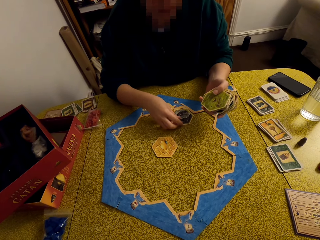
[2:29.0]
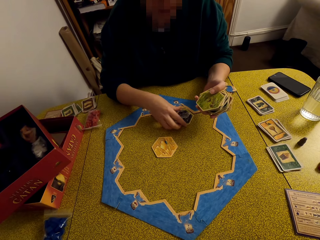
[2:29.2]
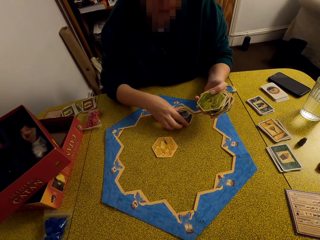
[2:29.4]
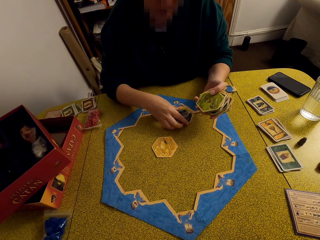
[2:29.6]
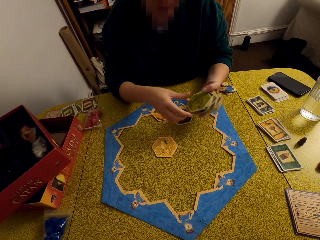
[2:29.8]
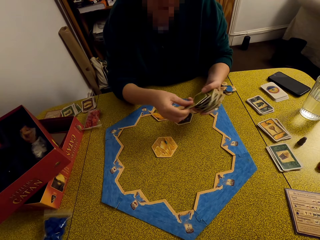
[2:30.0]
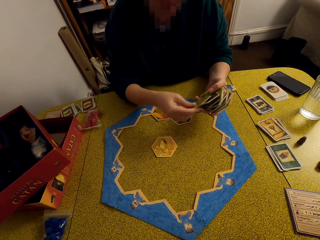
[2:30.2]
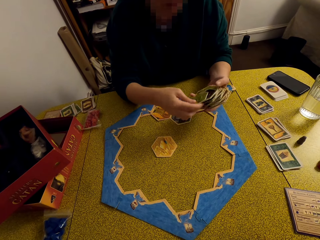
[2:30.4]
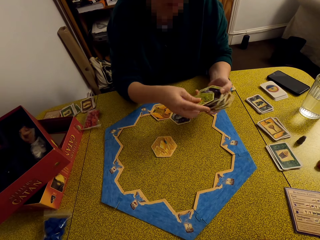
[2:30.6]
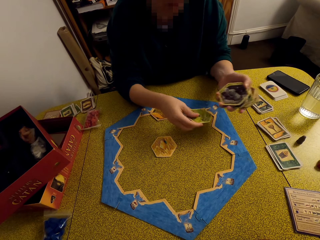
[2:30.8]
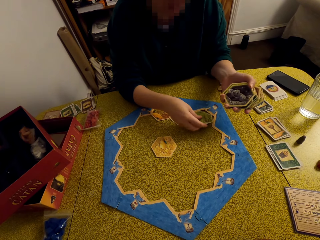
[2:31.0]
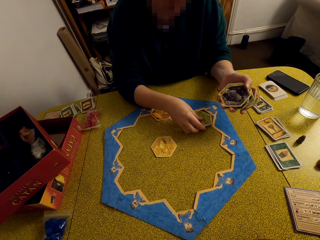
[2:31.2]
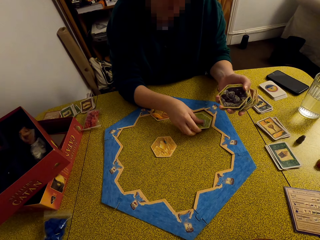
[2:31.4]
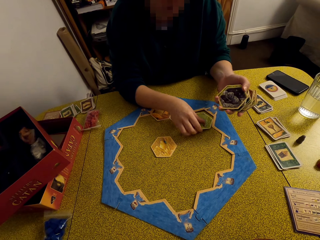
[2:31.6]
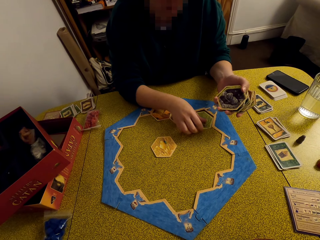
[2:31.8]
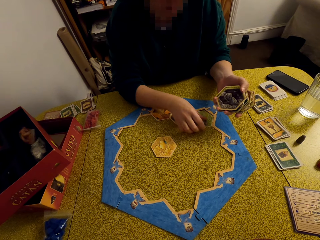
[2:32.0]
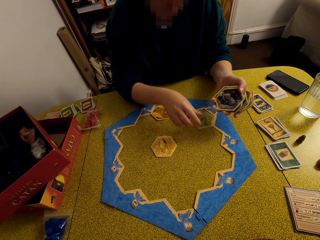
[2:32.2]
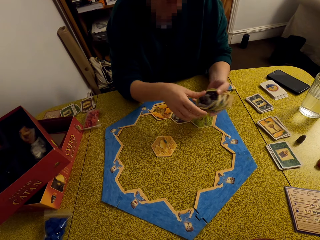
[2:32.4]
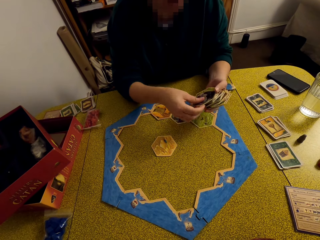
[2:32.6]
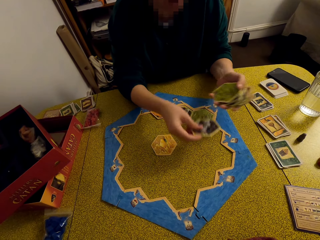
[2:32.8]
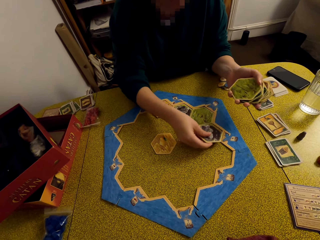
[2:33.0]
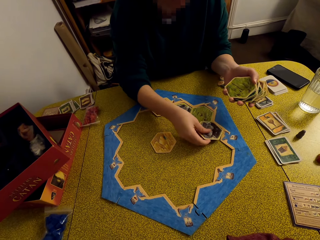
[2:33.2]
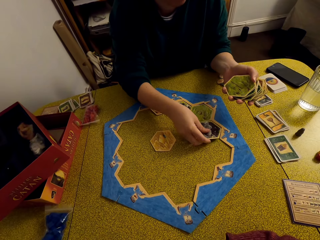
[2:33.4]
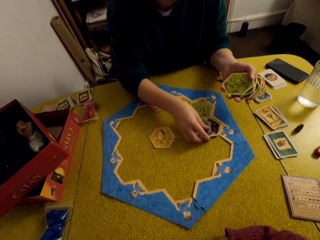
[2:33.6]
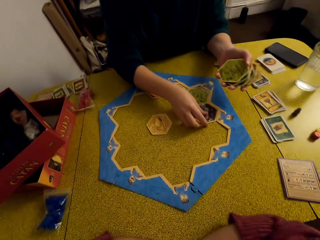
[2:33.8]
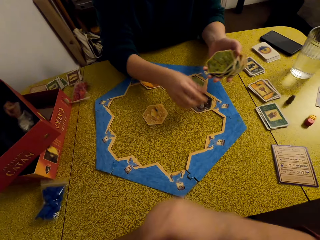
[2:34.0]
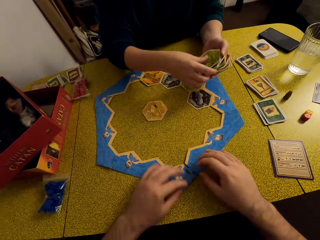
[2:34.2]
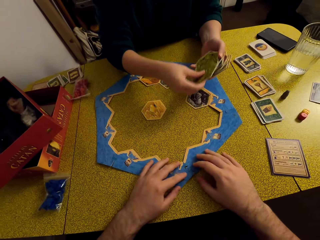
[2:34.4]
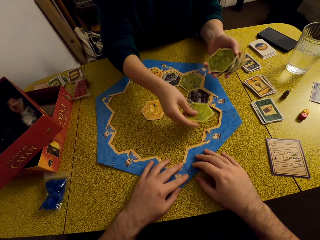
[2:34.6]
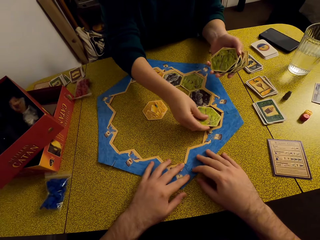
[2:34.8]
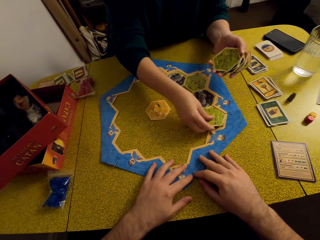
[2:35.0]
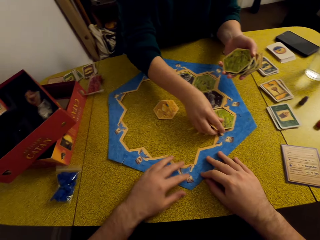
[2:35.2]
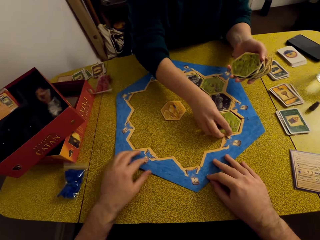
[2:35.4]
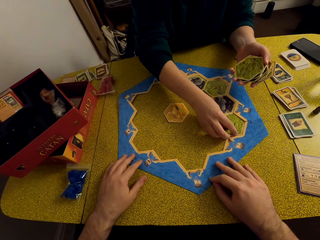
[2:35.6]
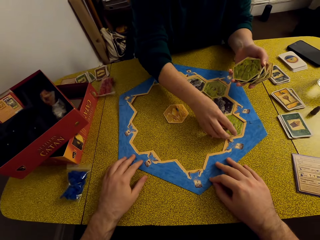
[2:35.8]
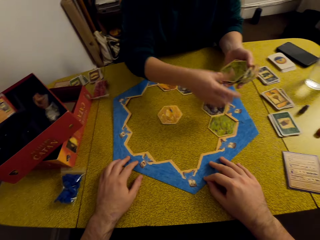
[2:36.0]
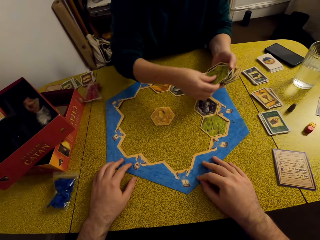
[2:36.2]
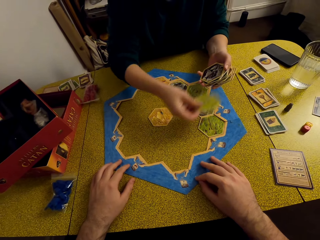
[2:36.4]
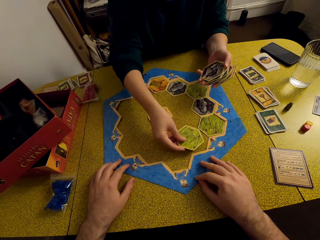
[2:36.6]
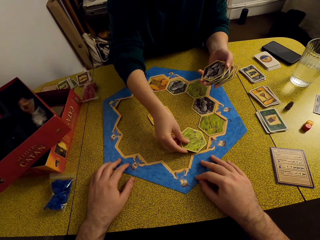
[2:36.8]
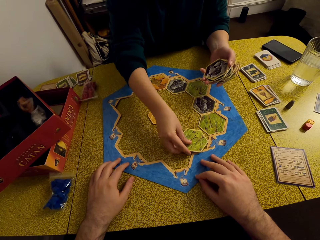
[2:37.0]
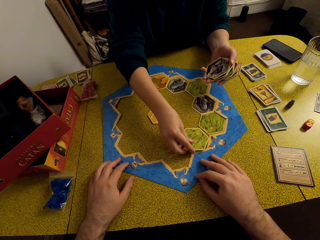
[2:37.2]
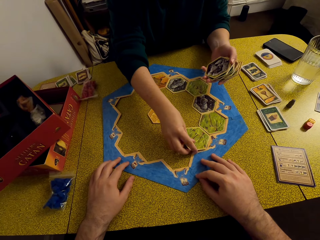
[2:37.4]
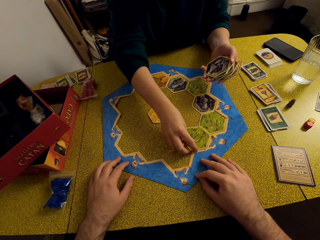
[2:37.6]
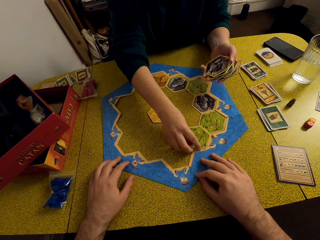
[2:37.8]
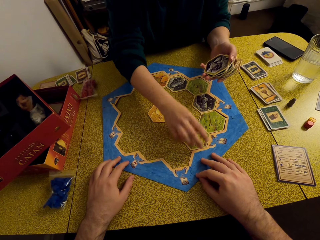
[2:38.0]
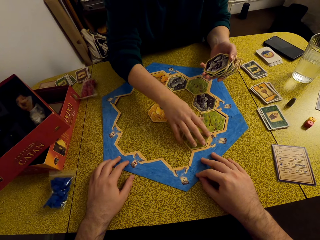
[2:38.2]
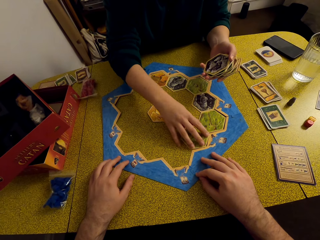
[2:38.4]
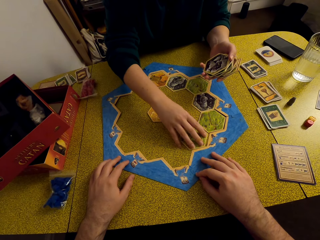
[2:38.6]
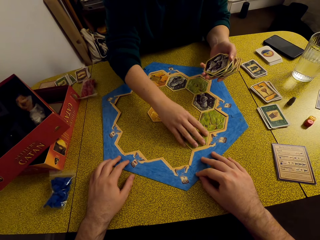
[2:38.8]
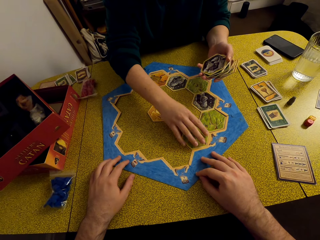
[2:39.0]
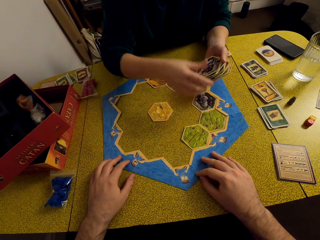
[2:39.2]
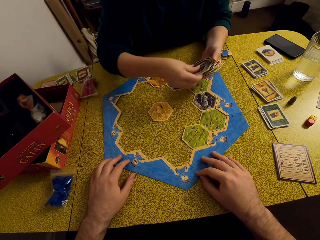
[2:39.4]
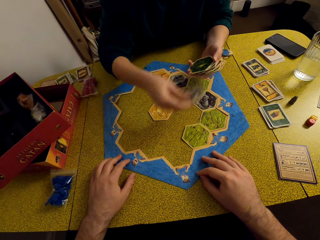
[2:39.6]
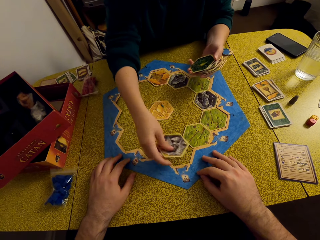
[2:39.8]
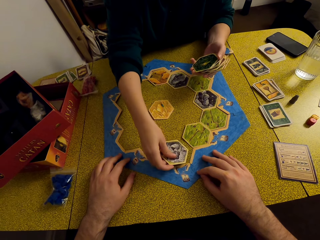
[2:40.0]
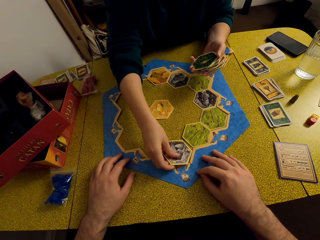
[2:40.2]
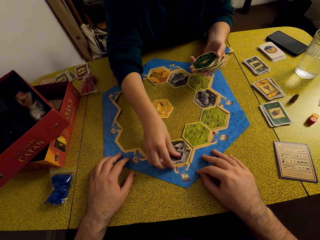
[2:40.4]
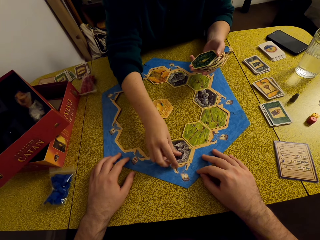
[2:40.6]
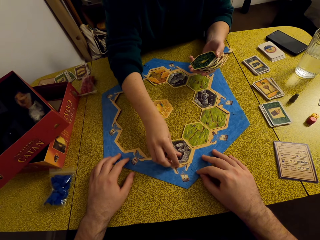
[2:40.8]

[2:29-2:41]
The camera wearer joins the pieces together. A woman arranges the cards on the table.

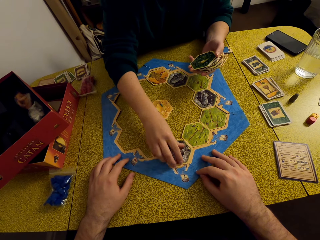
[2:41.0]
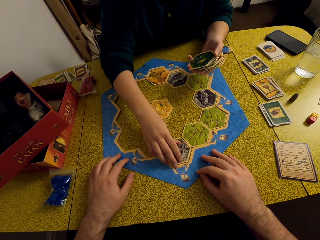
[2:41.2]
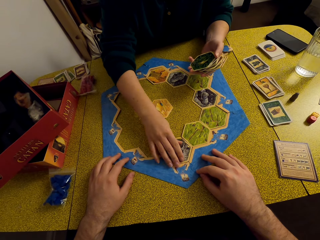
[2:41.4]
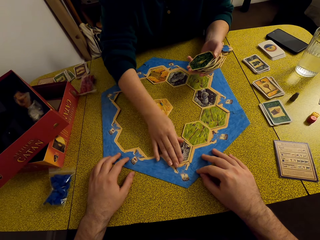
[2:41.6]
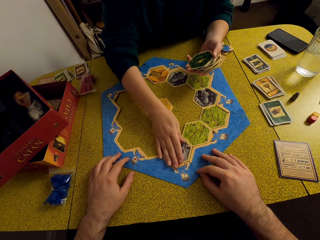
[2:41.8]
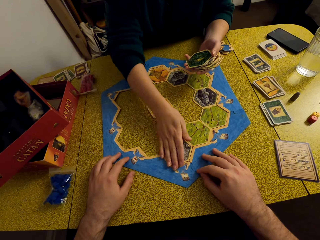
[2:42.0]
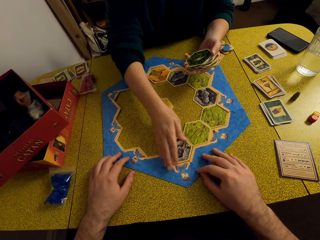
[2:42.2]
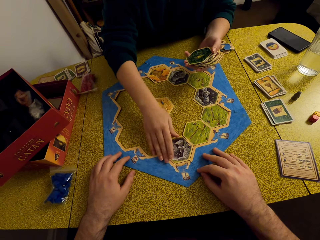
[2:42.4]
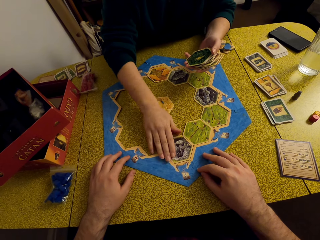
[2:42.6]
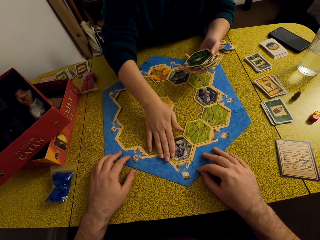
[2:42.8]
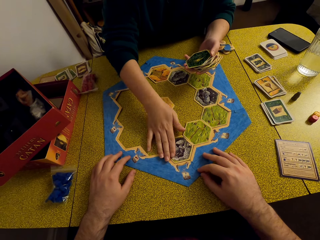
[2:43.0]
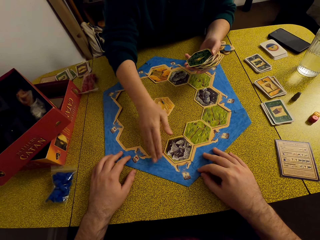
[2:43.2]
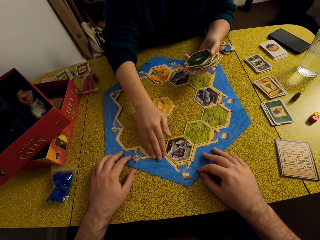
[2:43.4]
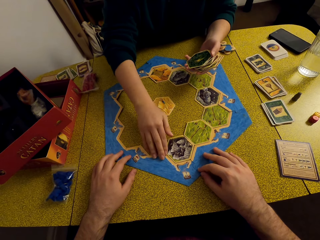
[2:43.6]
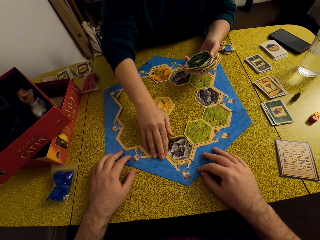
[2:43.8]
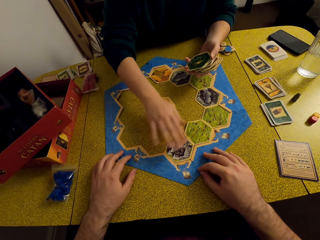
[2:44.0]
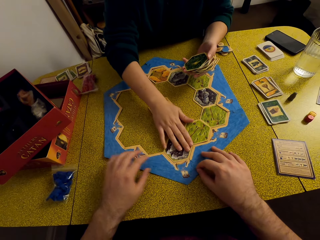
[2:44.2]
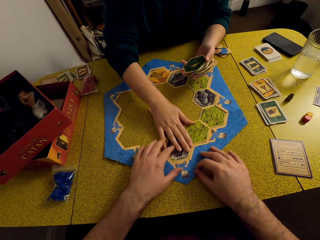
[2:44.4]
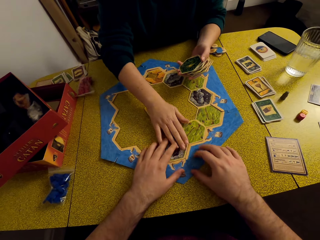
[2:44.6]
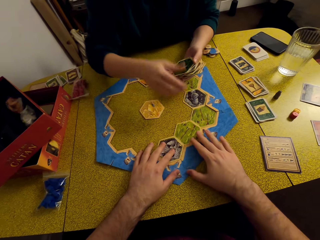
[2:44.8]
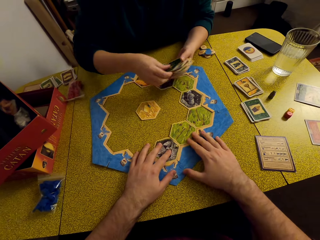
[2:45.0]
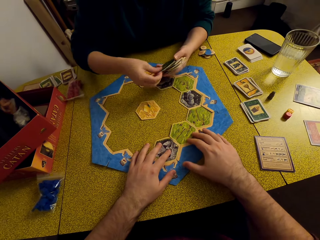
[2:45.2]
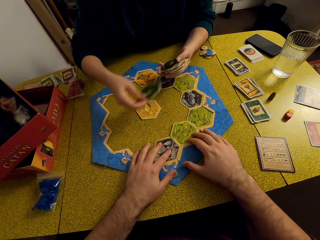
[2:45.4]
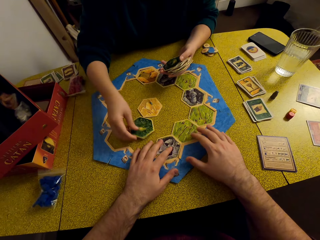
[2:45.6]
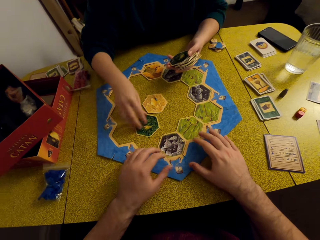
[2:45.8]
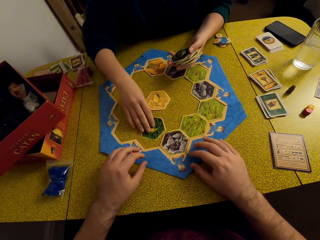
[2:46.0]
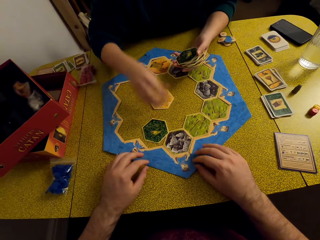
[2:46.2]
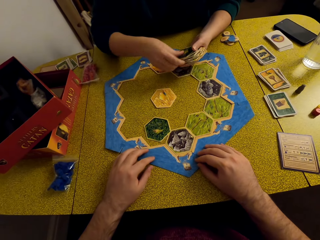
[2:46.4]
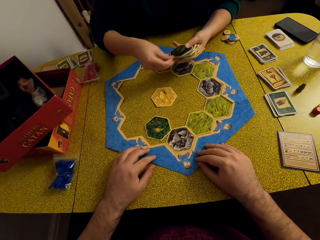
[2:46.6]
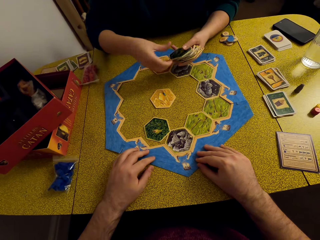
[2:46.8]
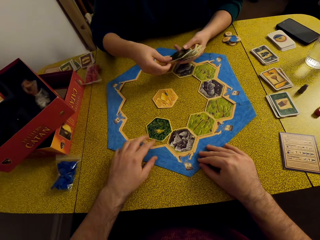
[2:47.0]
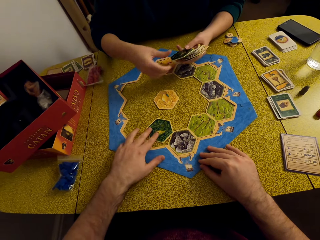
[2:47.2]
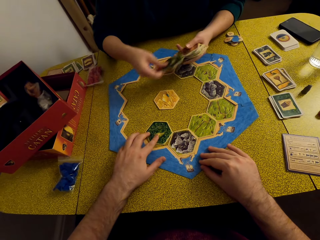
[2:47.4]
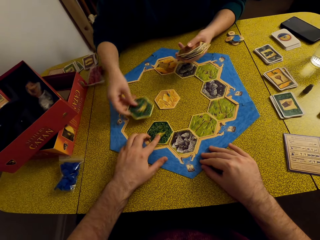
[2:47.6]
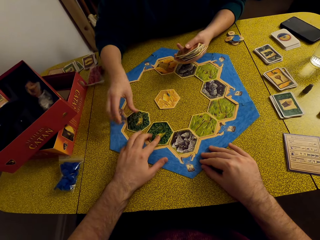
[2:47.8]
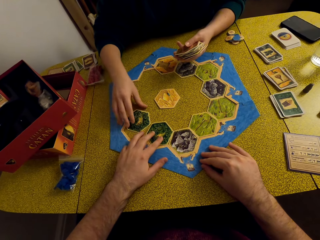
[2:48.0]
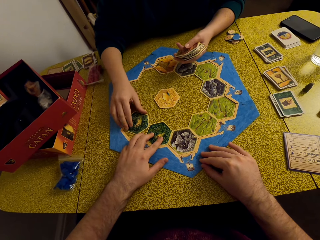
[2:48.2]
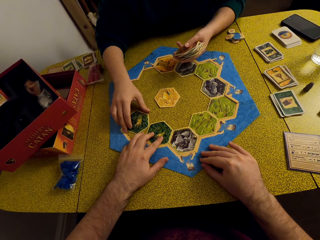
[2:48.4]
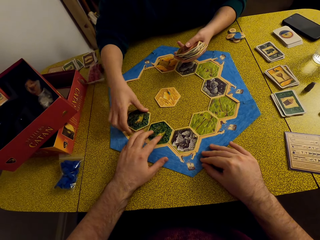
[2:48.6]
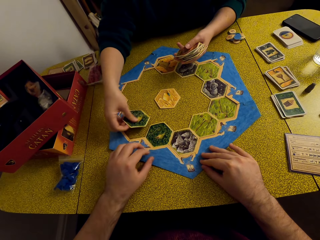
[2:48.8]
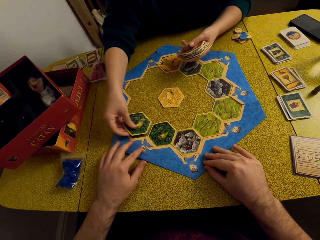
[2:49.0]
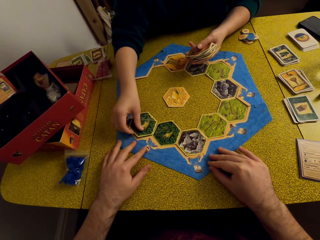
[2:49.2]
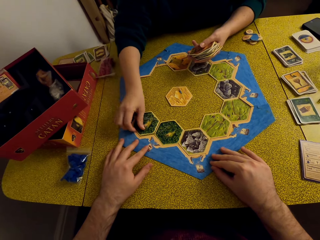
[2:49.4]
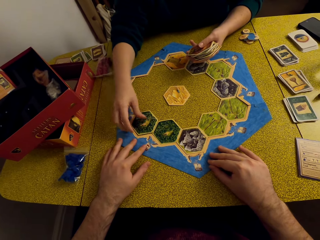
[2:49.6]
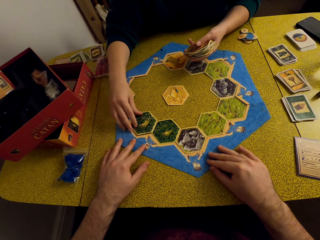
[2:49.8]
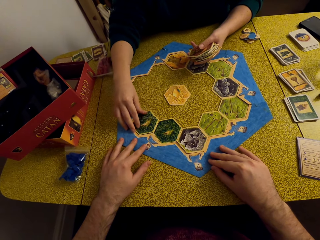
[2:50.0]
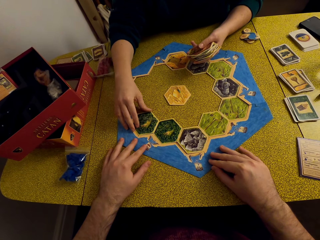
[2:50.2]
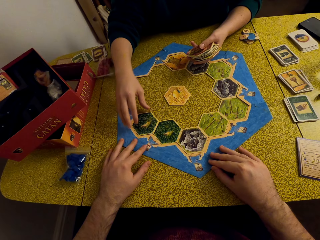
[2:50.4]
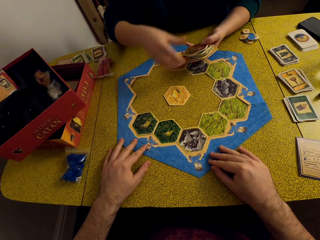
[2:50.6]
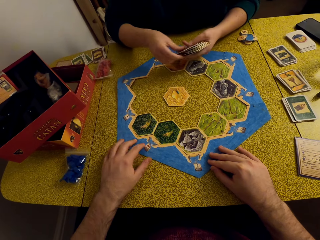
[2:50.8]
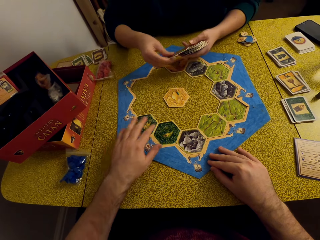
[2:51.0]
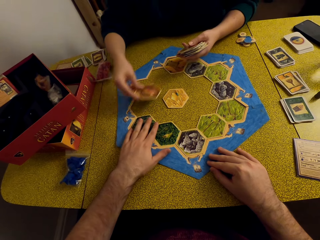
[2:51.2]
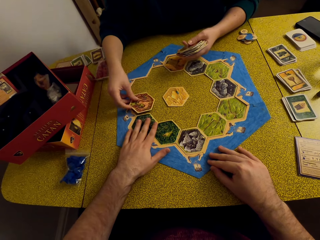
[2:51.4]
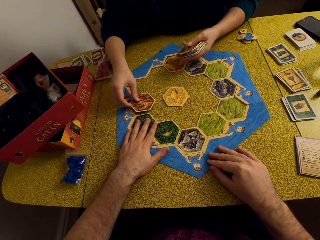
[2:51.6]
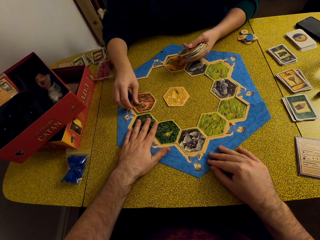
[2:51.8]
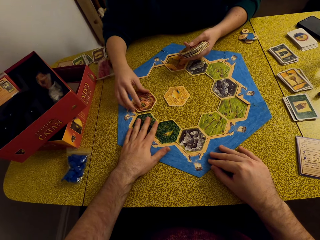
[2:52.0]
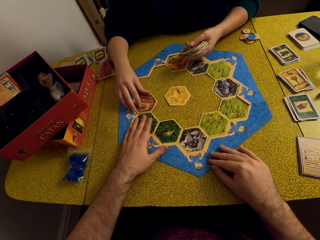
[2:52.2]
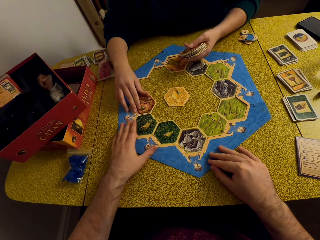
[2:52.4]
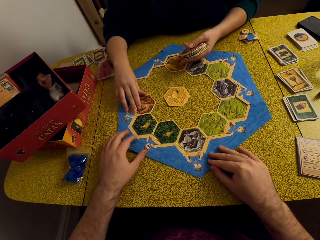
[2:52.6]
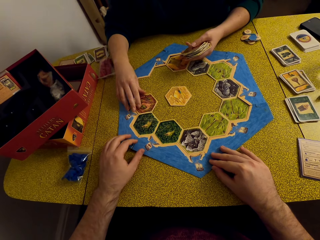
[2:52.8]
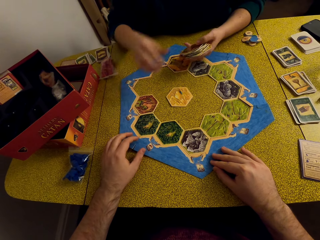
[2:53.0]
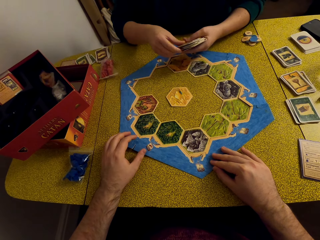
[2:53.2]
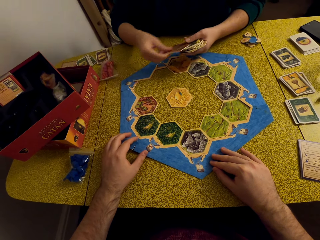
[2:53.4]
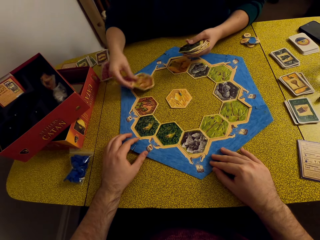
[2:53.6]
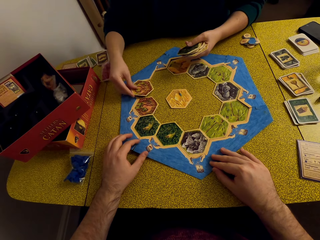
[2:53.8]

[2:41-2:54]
A woman arranges the cards on the table with the camera wearer. The camera wearer talks to the woman. The woman arranges the cards on the table.
